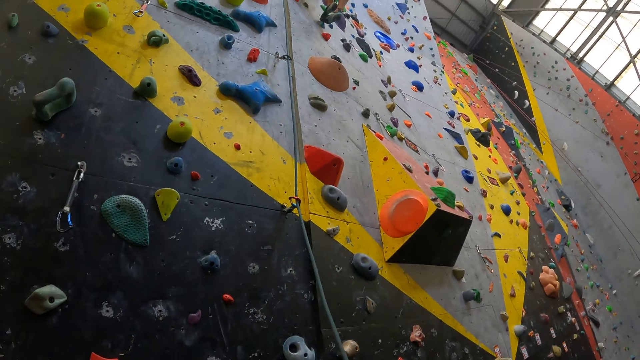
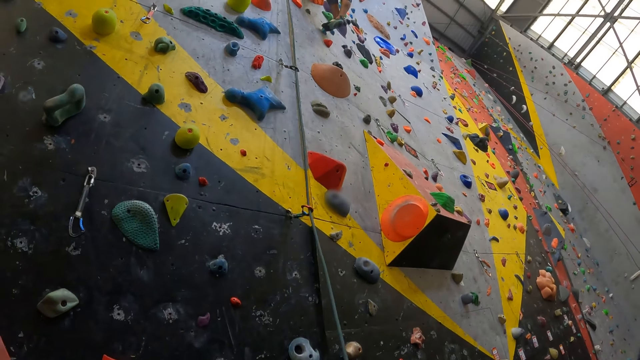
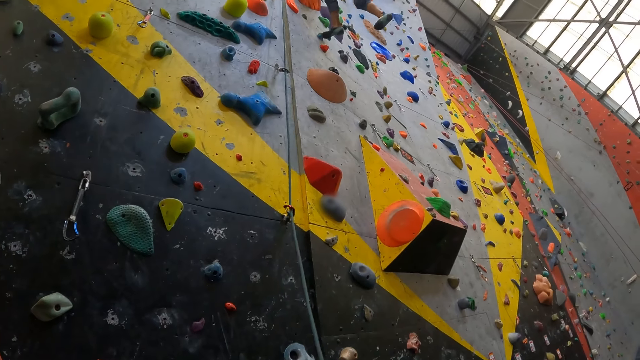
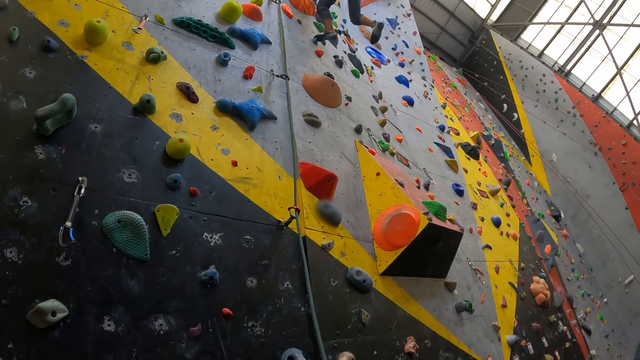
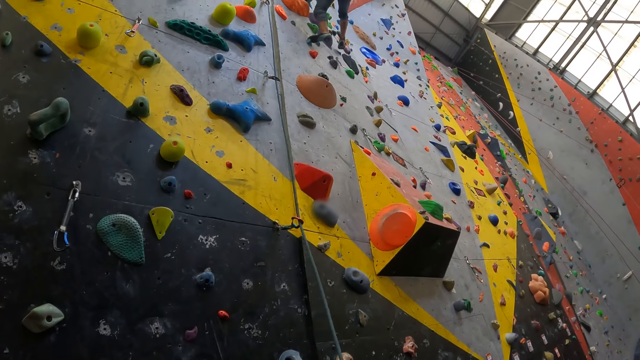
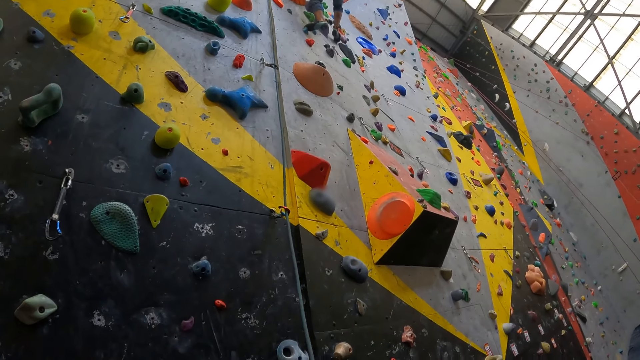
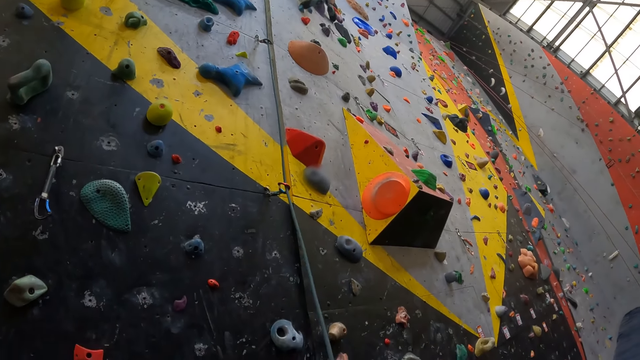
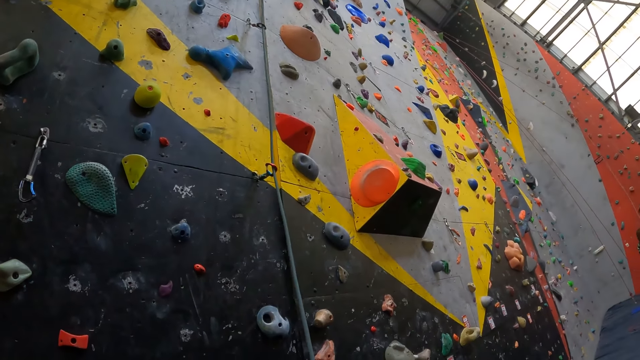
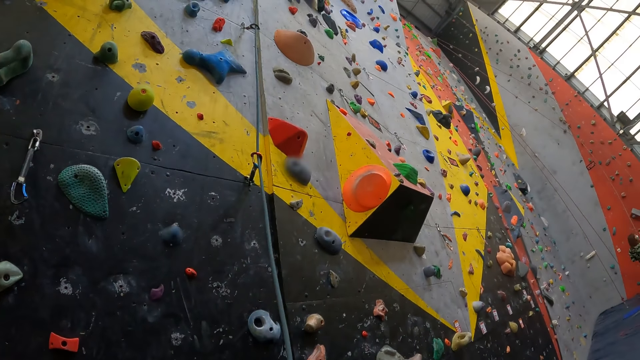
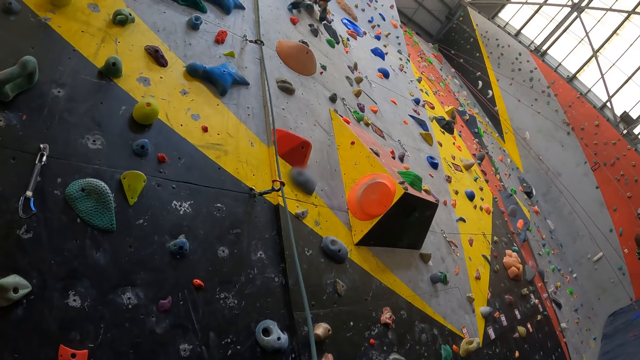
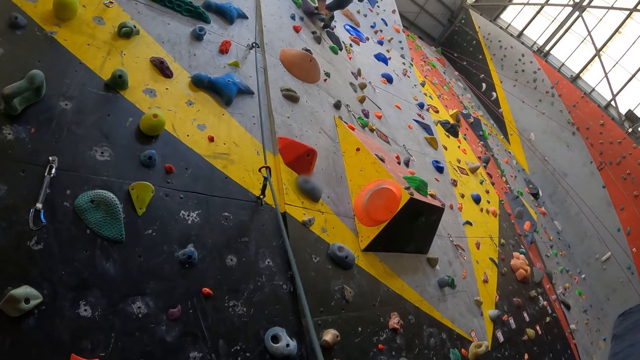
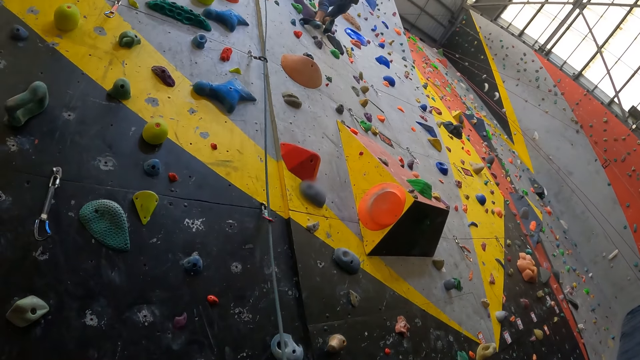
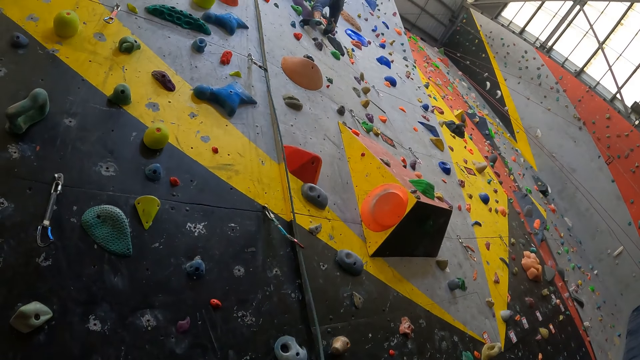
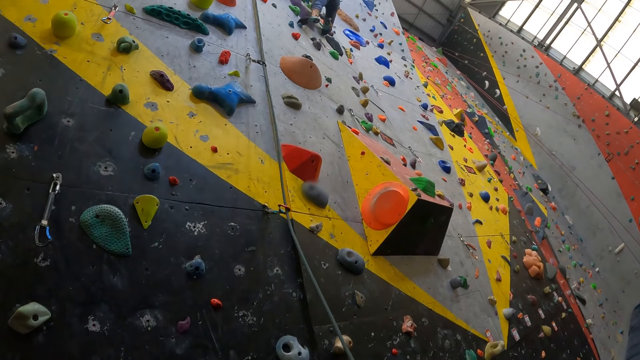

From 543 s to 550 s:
A person climbs up the wall.

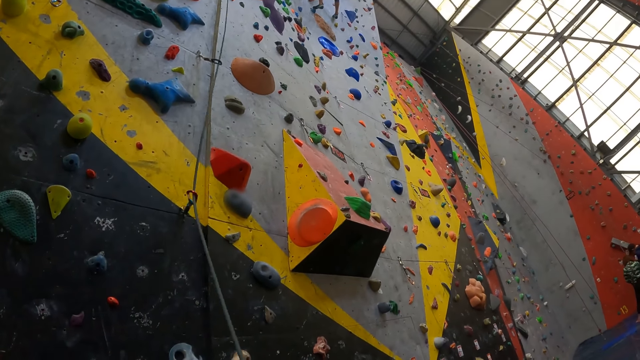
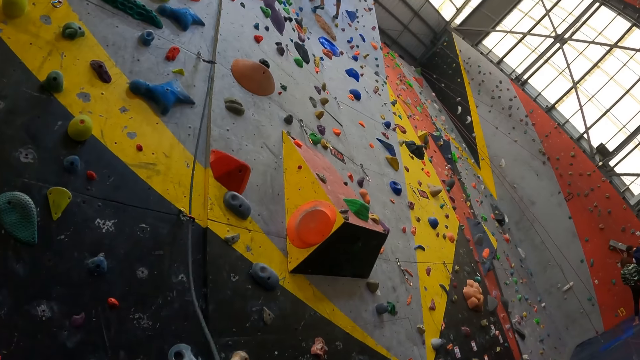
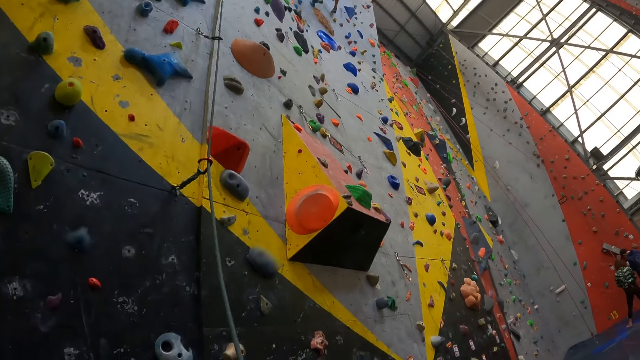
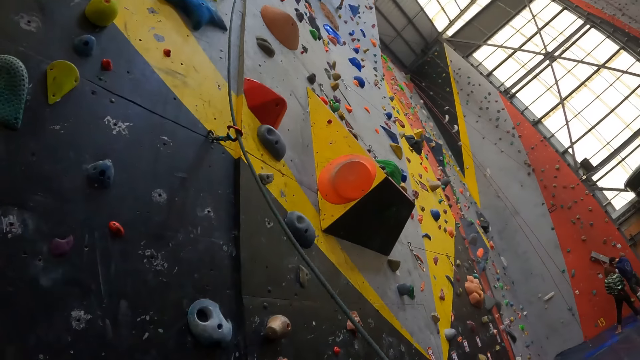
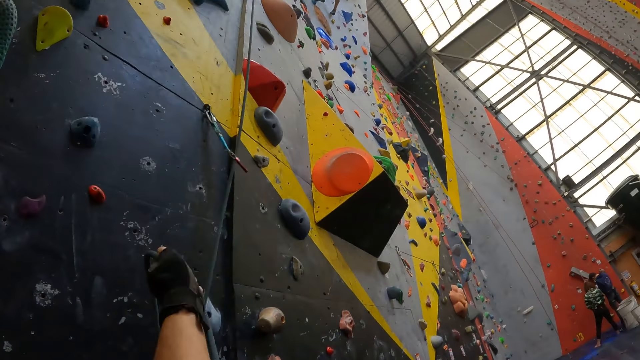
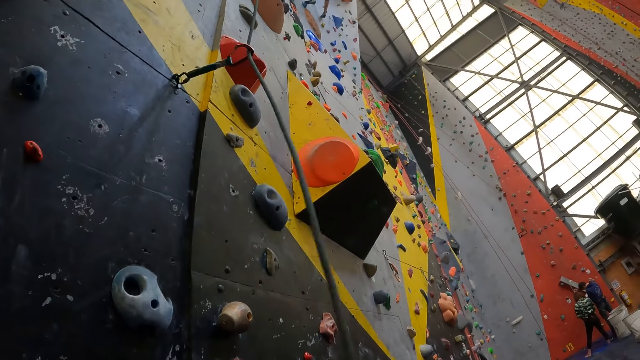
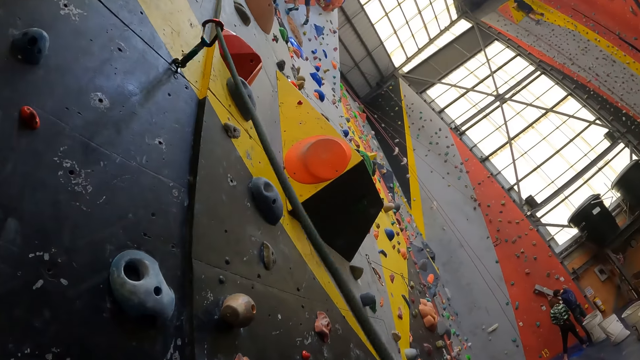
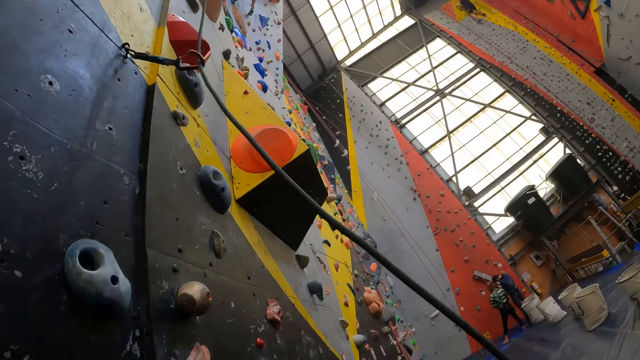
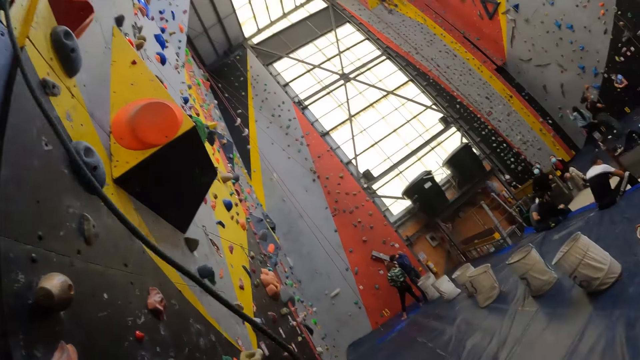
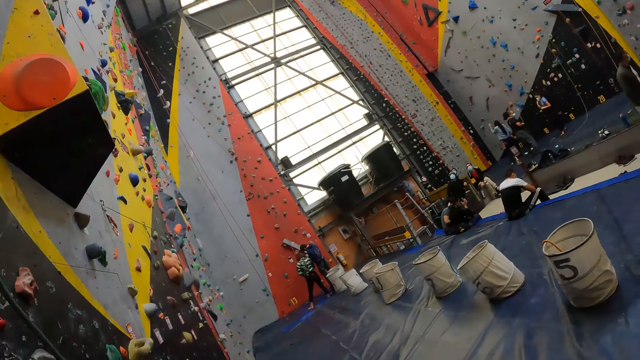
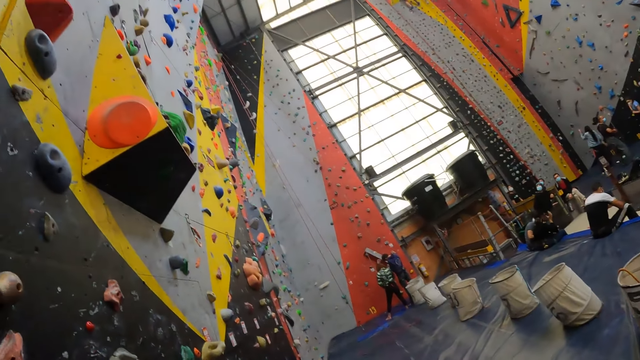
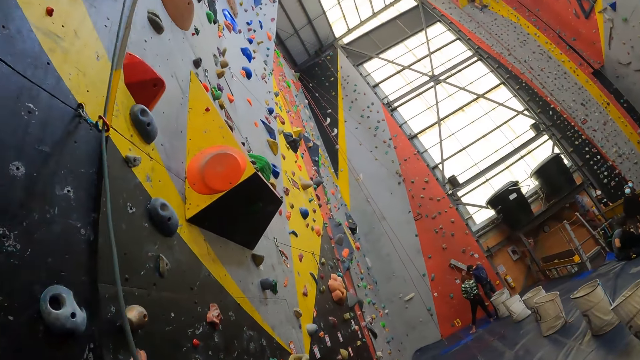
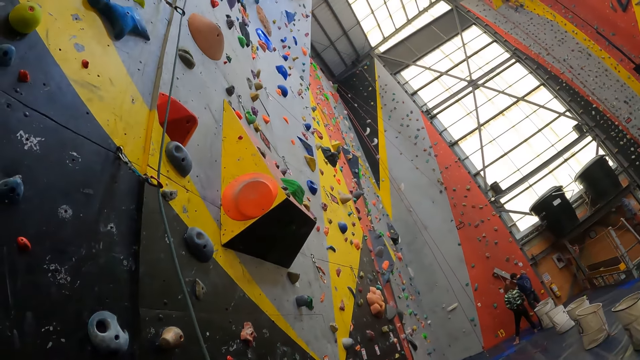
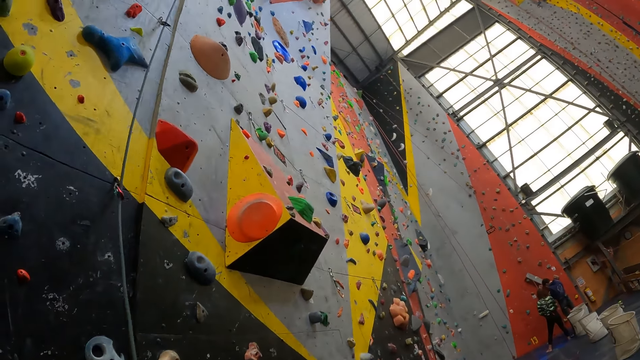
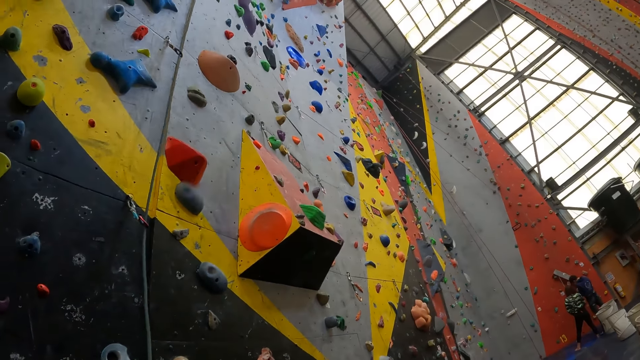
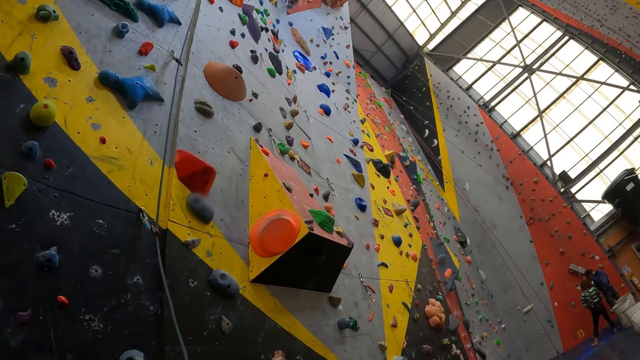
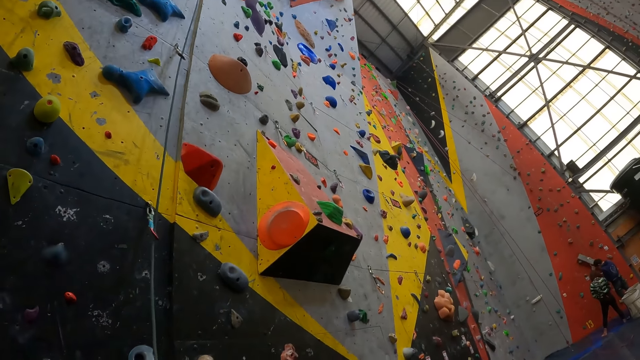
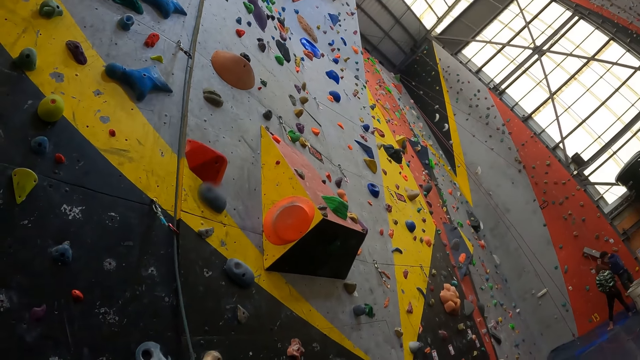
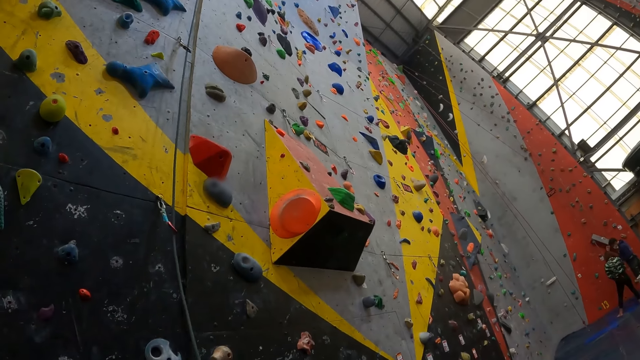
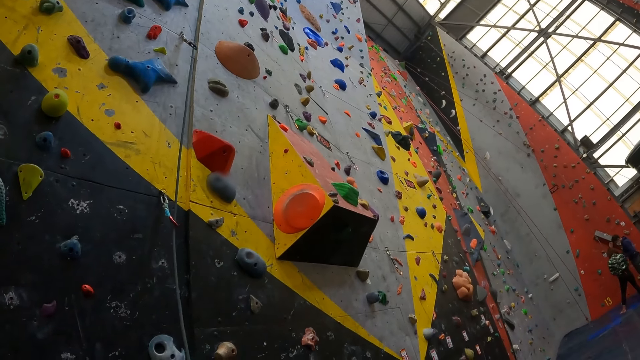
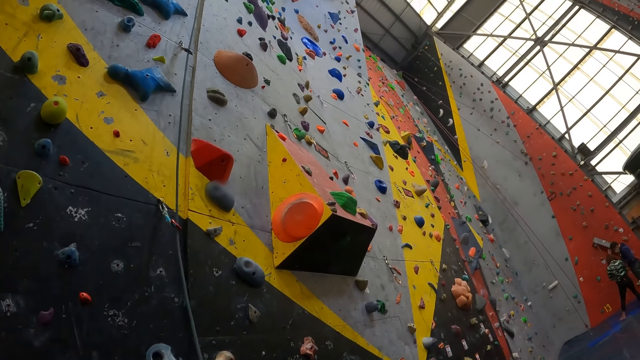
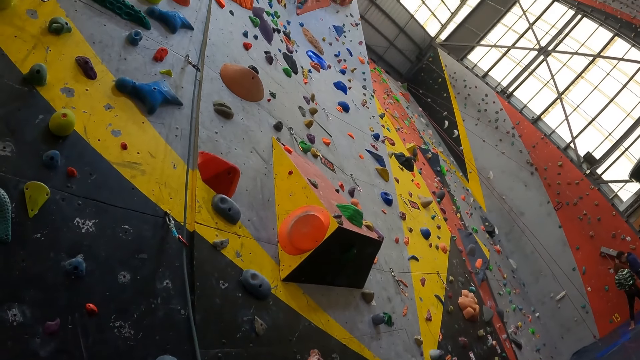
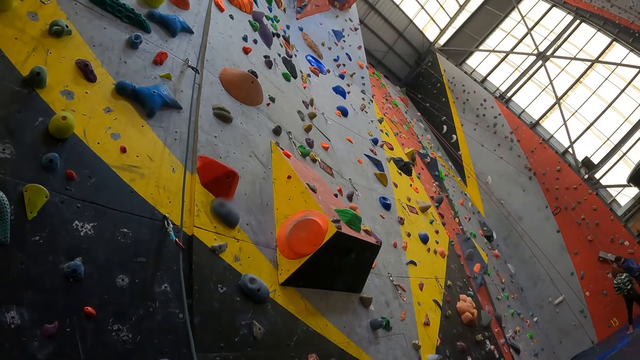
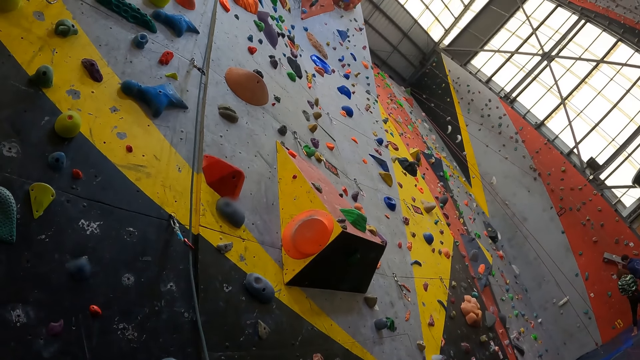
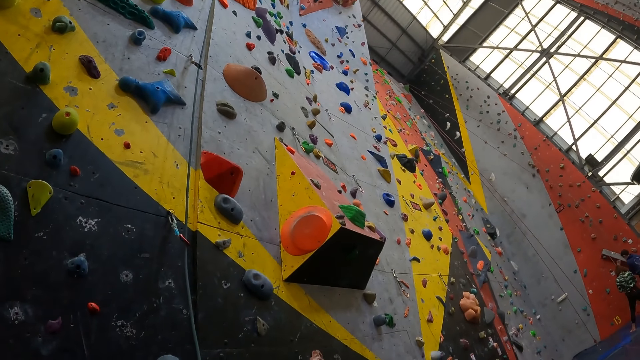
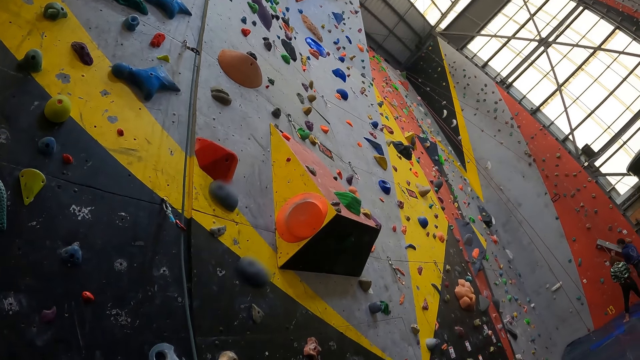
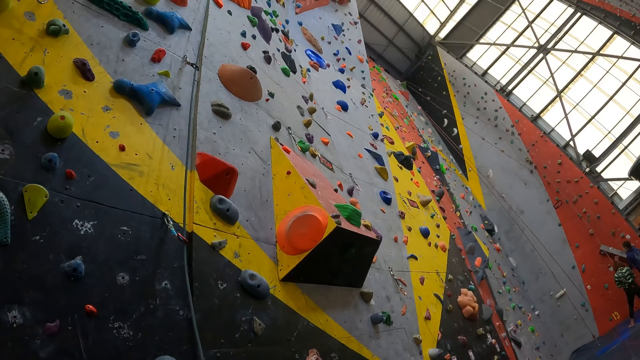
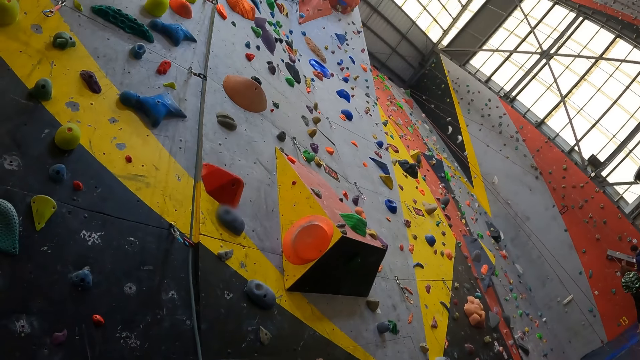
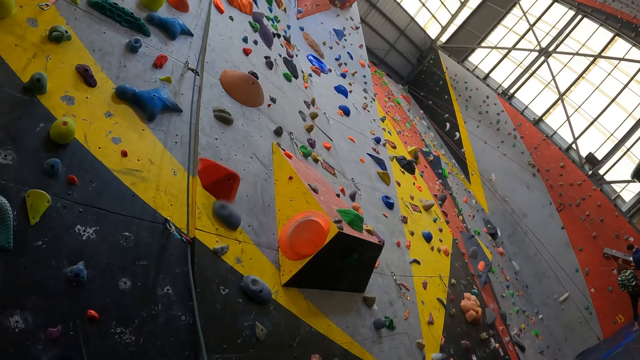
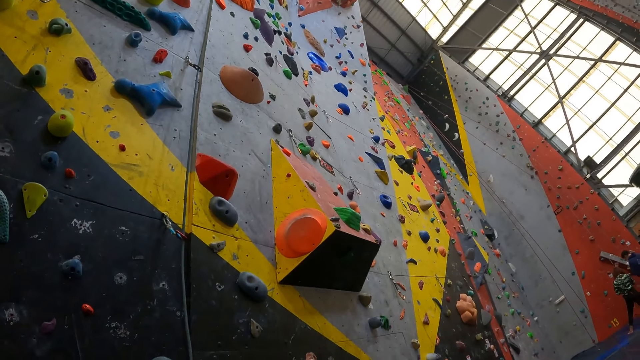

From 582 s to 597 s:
The camera wearer pulls a climbing rope. They look around the room. They move the climbing rope. They look at the bouldering board. They stare at a climbing wall.
